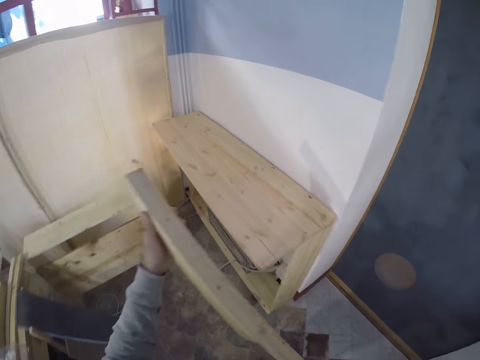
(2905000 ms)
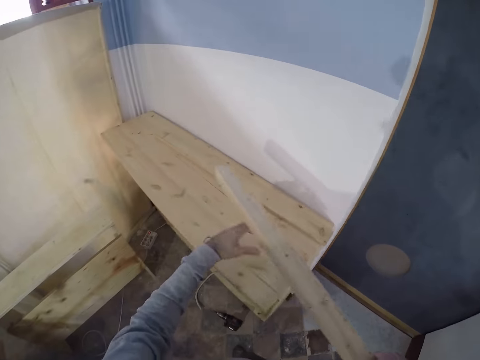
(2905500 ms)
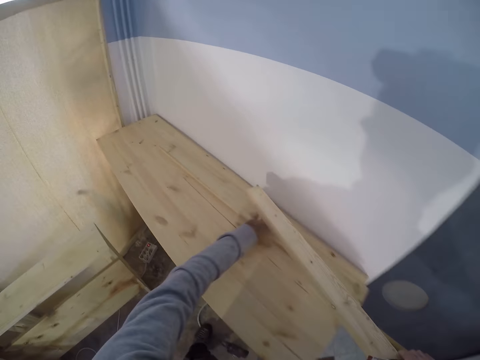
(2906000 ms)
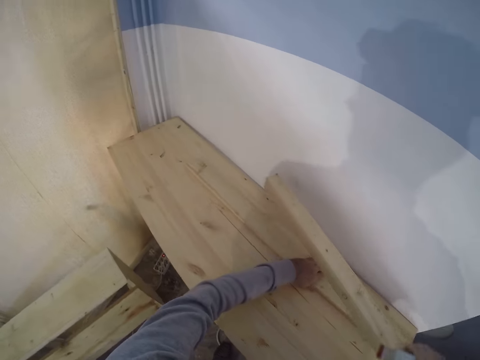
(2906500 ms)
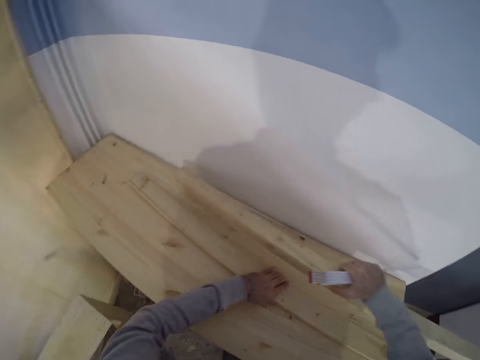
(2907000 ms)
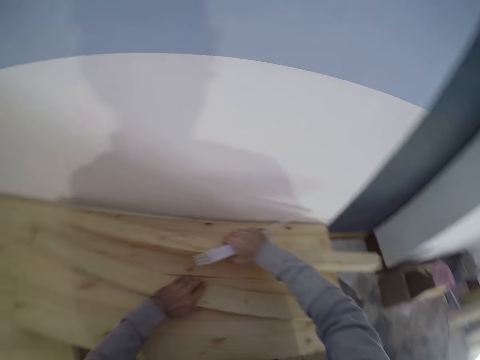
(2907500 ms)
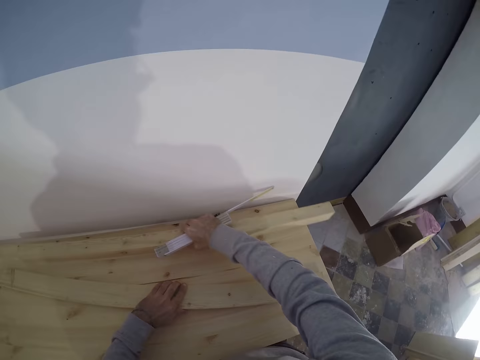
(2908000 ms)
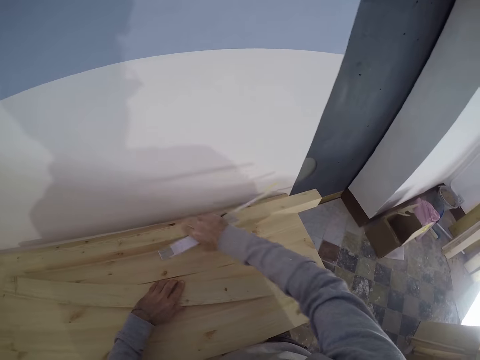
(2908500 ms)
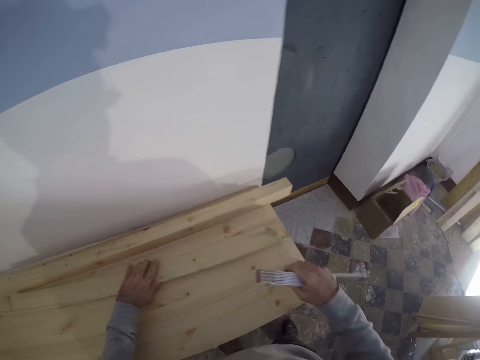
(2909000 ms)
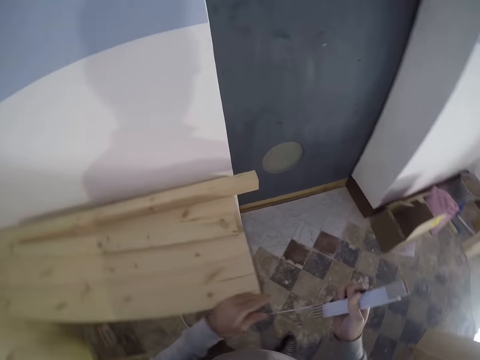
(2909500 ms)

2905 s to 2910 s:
The camera wearer holds on to the wood. He adjusts the wooden planks on each other with his hands. He drops the wooden plank with his right hand on the other wooden plank.

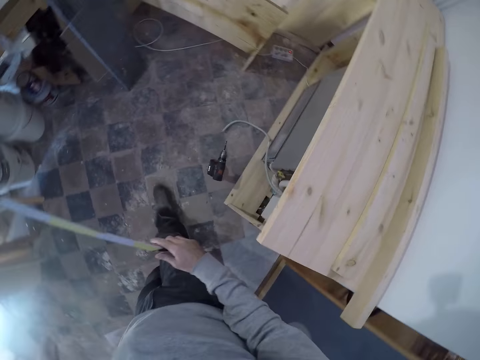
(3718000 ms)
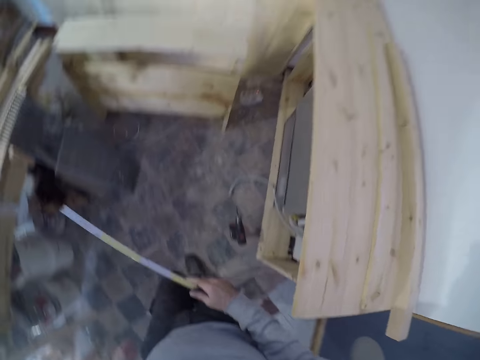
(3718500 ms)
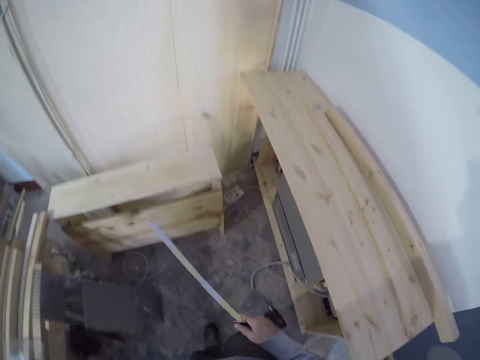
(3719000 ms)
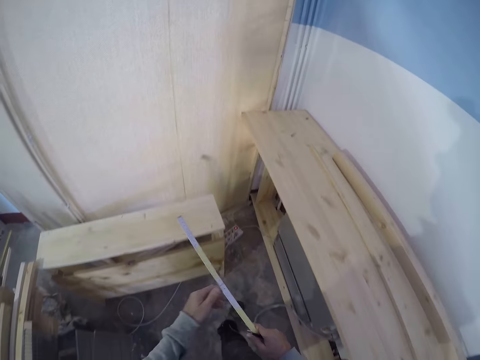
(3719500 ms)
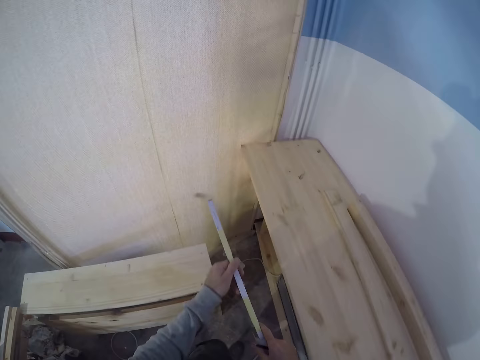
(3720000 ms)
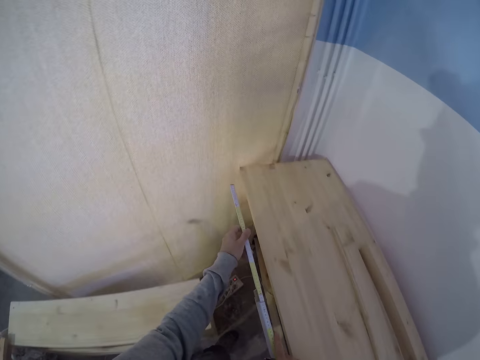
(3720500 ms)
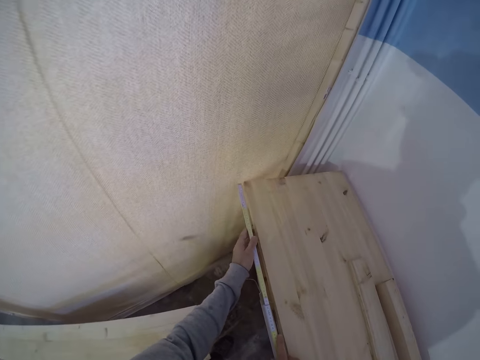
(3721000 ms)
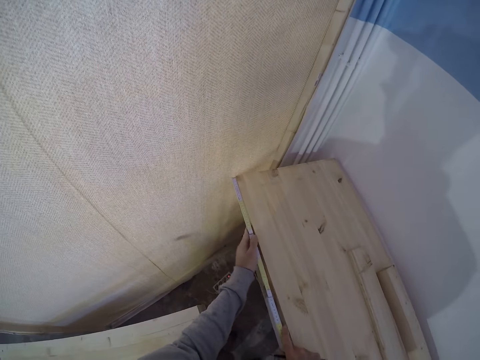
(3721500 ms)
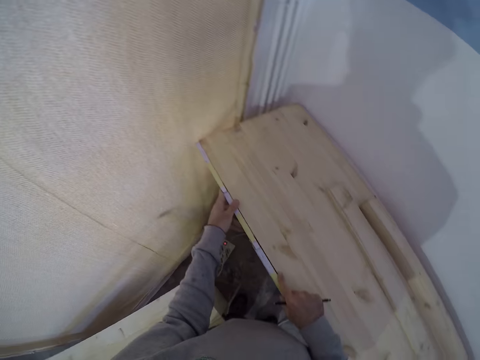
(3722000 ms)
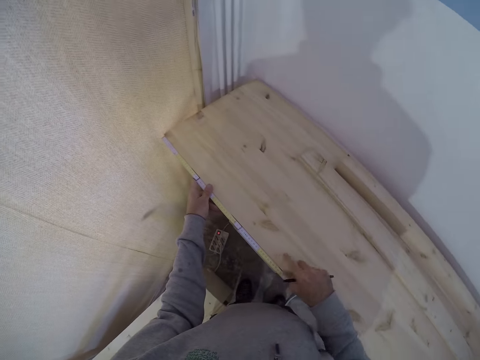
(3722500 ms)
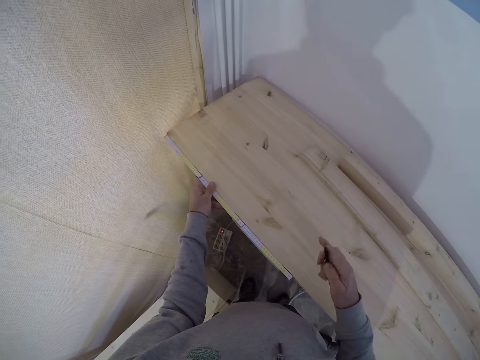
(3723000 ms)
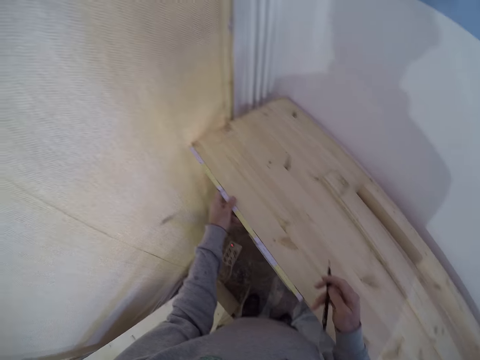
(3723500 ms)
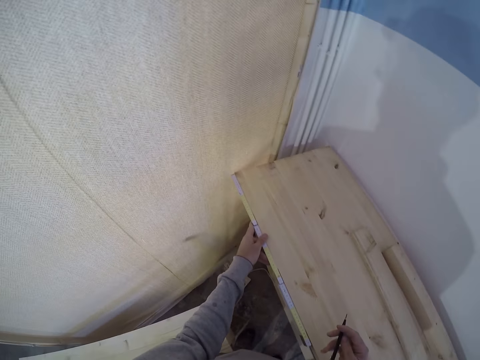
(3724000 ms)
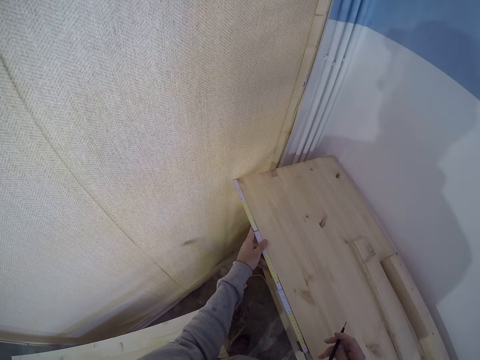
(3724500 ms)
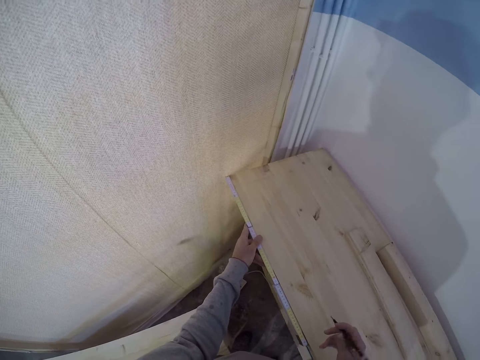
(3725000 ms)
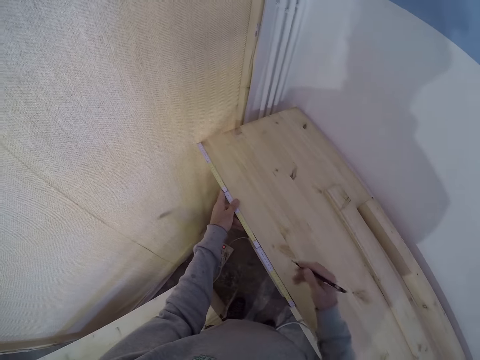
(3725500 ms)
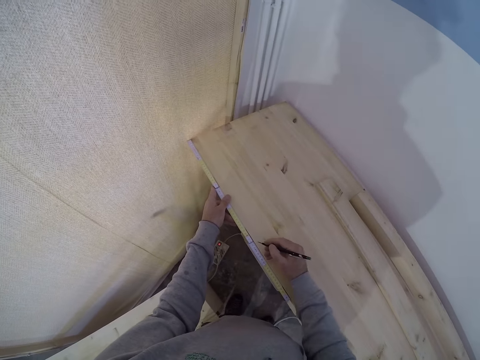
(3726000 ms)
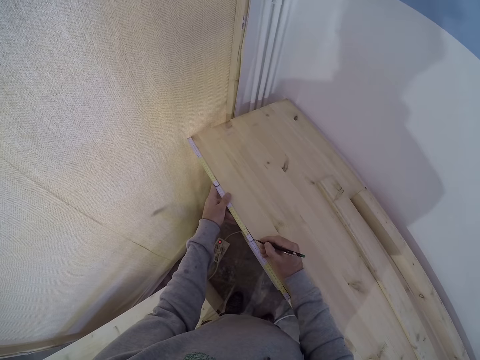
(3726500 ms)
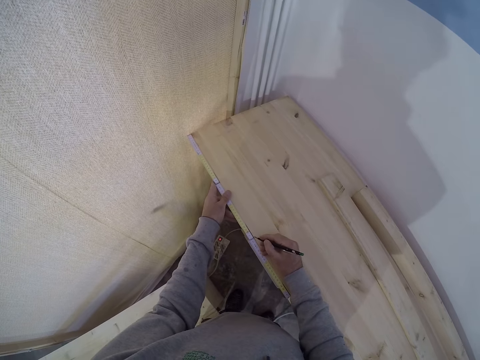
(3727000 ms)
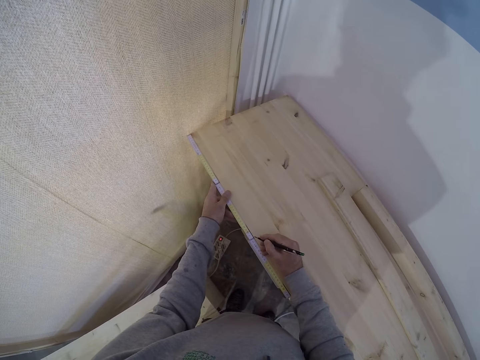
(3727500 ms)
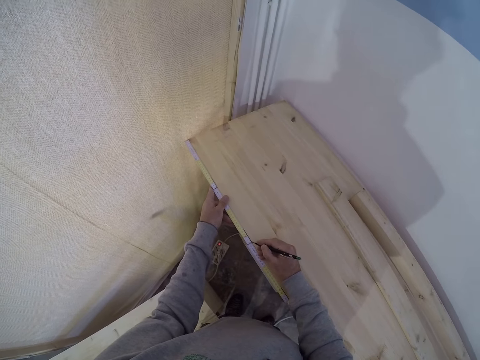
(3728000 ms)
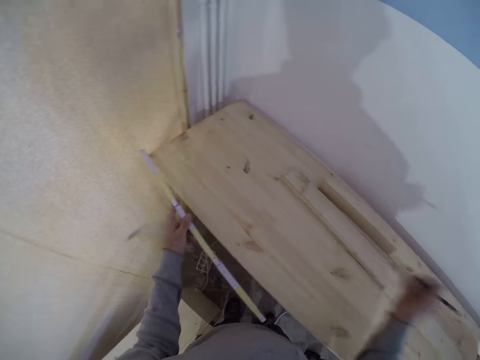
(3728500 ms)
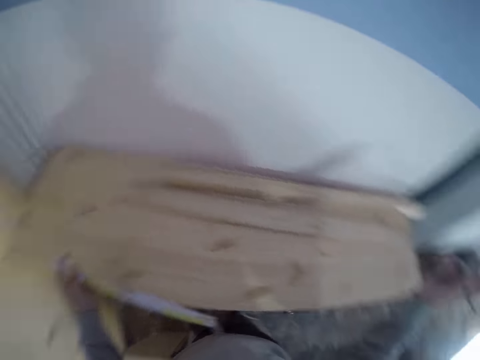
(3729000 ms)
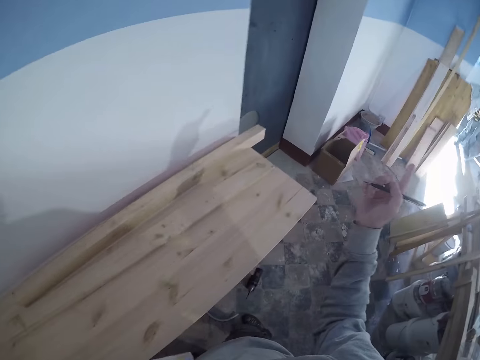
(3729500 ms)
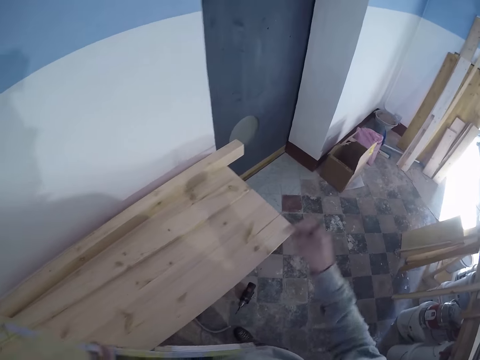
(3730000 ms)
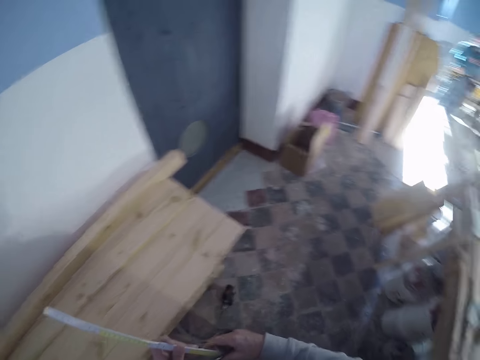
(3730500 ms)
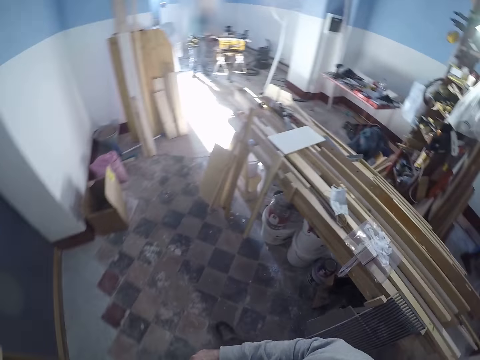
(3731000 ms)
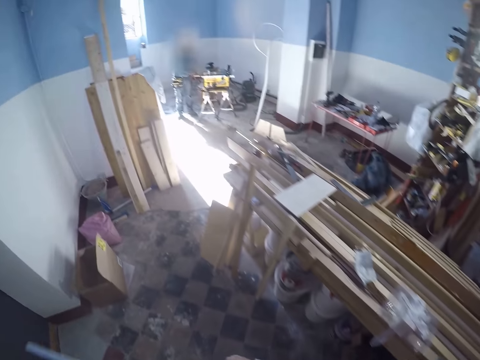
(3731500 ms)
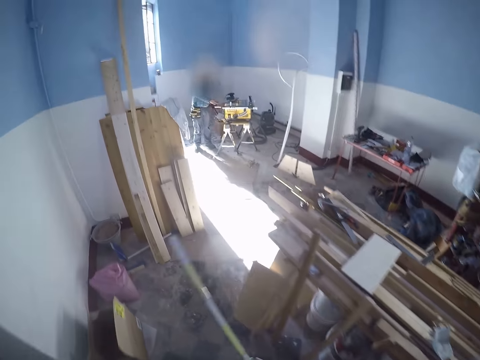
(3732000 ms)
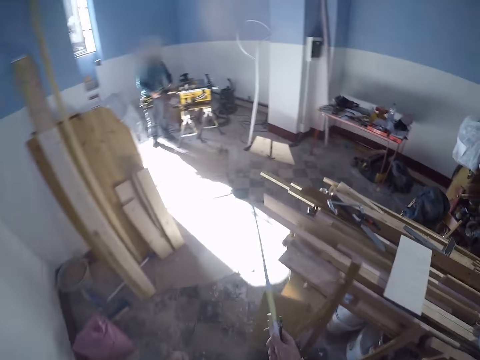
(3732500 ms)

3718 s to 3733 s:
The camera wearer walks in the room. He holds a ruler or tape measure in his right hand. He measures a wood on a bench with the ruler in his left hand. He stares at the tape measure. He marks a point on the bench with a pen in his right hand. He walks in the room. He holds the ruler with his right hand.

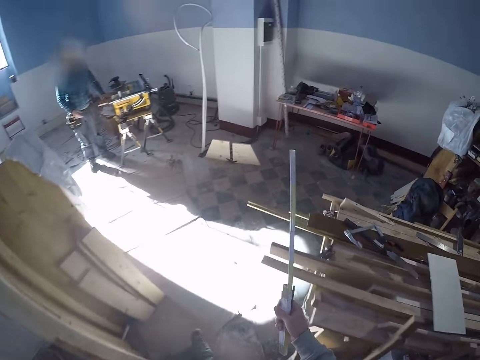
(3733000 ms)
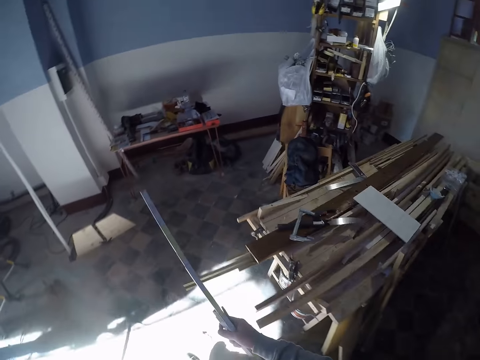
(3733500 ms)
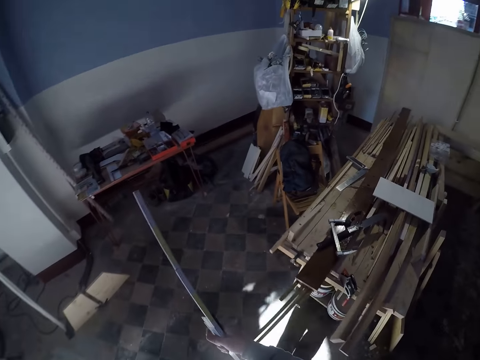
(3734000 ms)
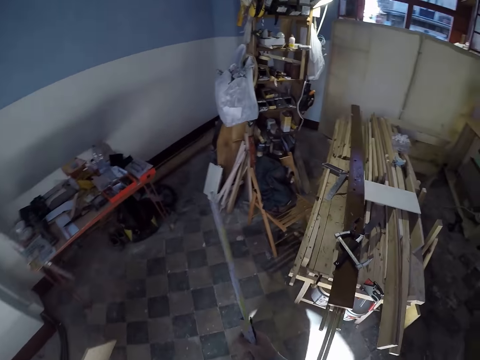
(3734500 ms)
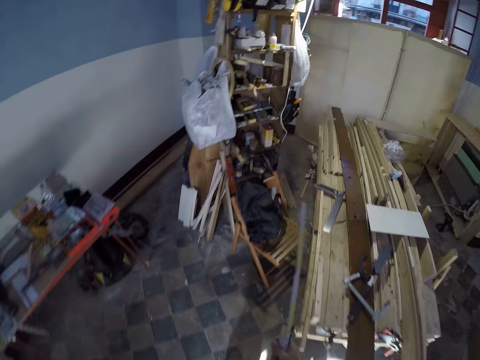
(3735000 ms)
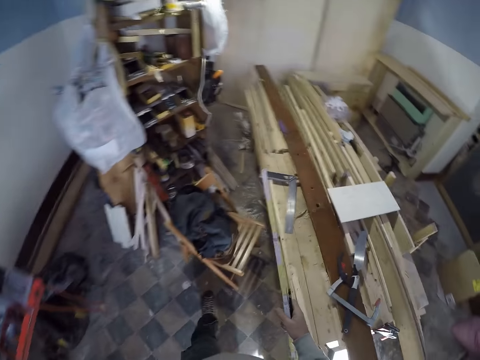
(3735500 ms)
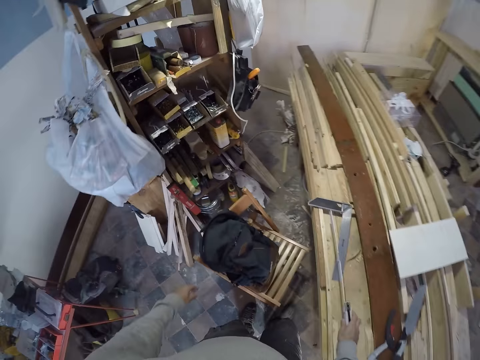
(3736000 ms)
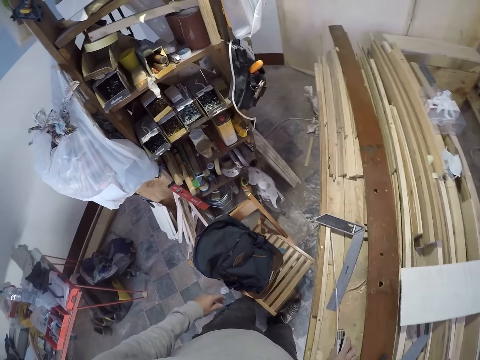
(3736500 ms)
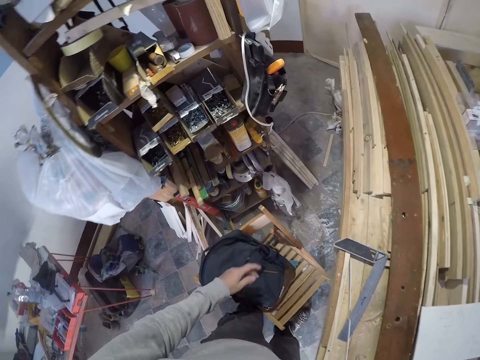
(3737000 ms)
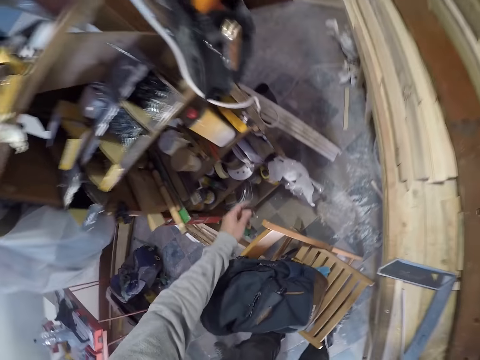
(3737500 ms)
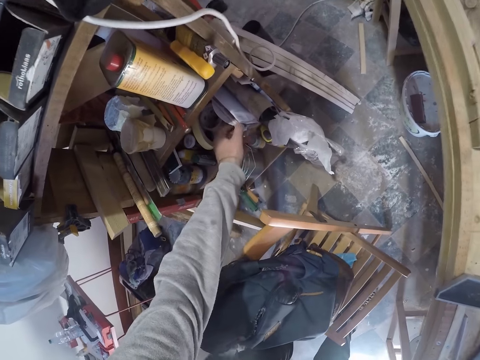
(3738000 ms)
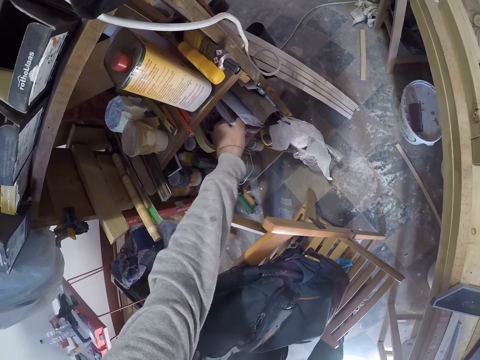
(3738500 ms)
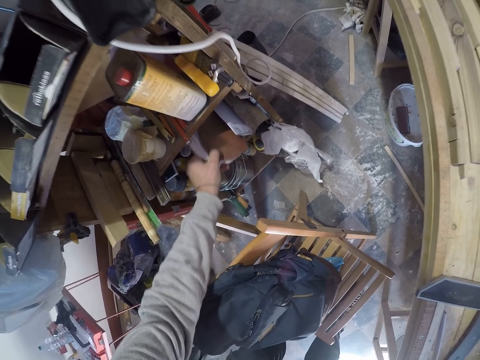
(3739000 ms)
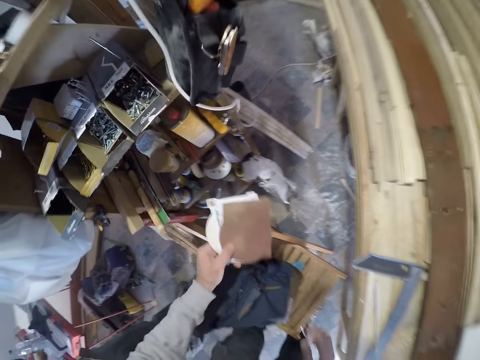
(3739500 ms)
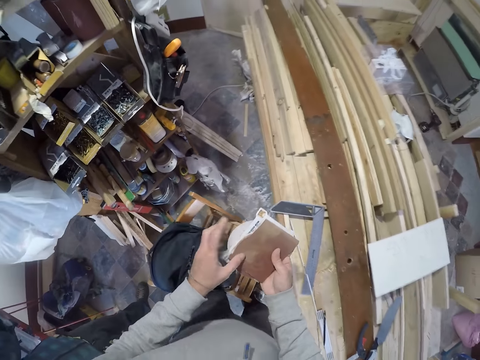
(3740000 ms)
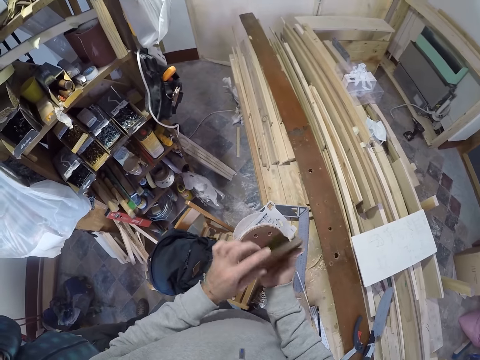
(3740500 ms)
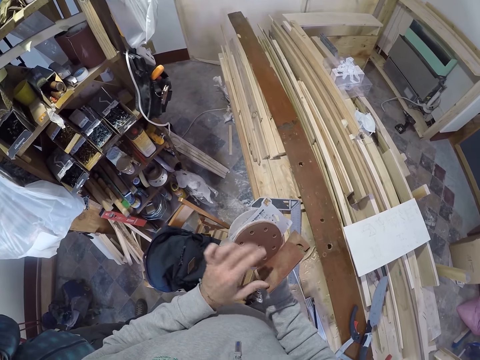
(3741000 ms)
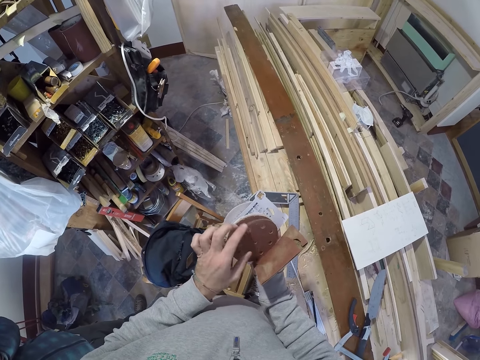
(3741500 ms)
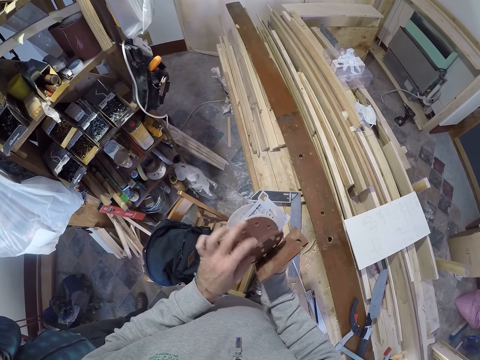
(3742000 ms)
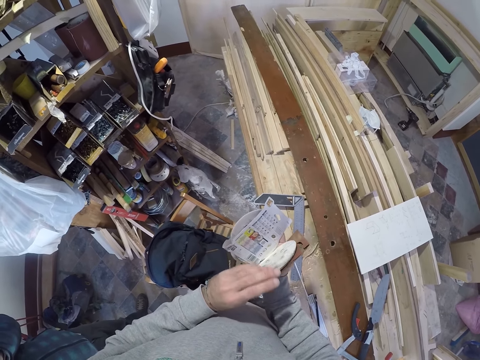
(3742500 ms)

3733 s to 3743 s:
The camera wearer drops the ruler on the workbench with his right hand and drops the pen on the workbench with his right hand. He picks up a set of sanding discs or sandpaper from a rack with his left hand. He sorts through the set of sanding discs with both hands. He holds the packet of sandpaper with the right hand. He counts the sandpaper.
